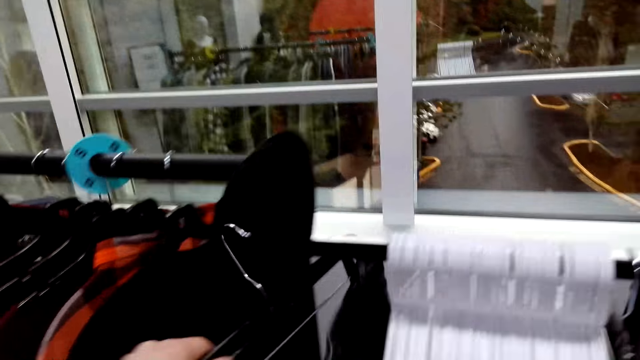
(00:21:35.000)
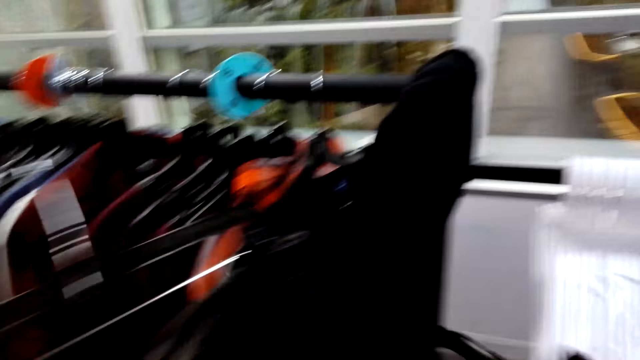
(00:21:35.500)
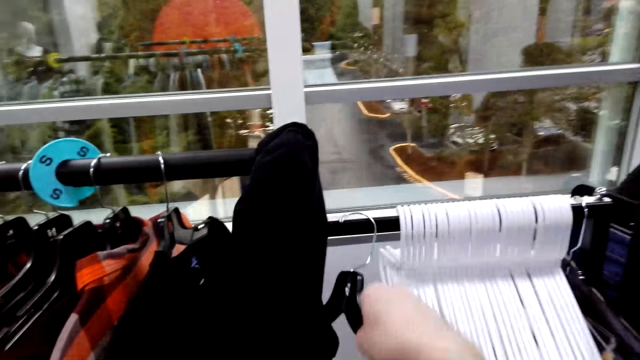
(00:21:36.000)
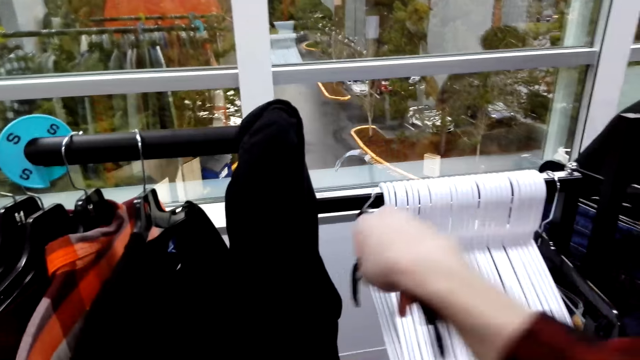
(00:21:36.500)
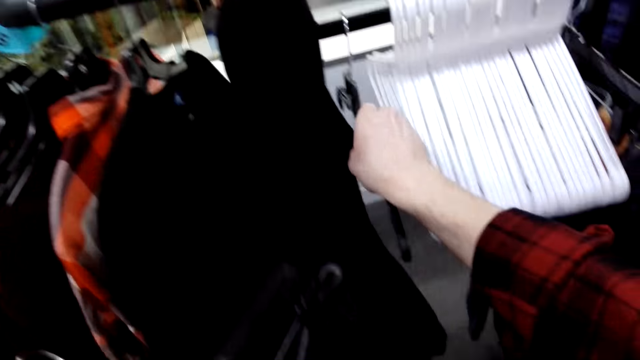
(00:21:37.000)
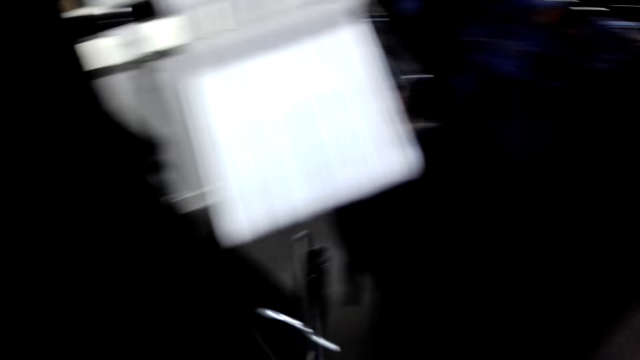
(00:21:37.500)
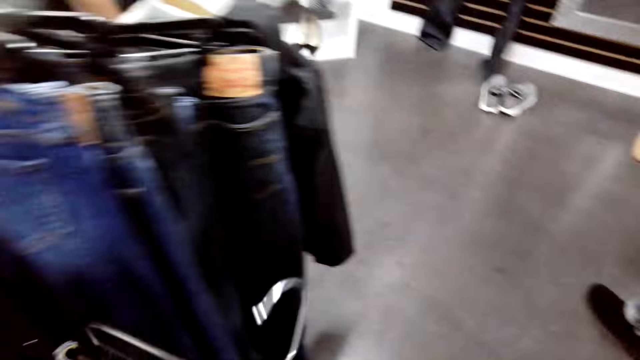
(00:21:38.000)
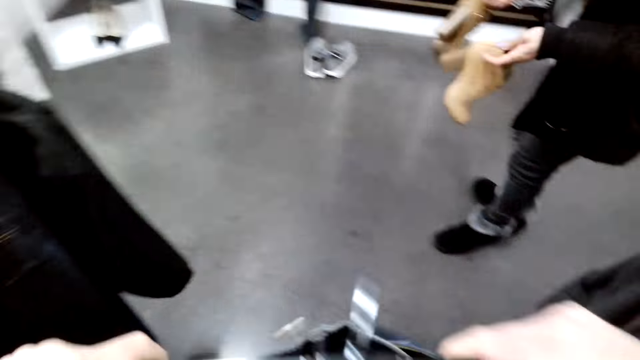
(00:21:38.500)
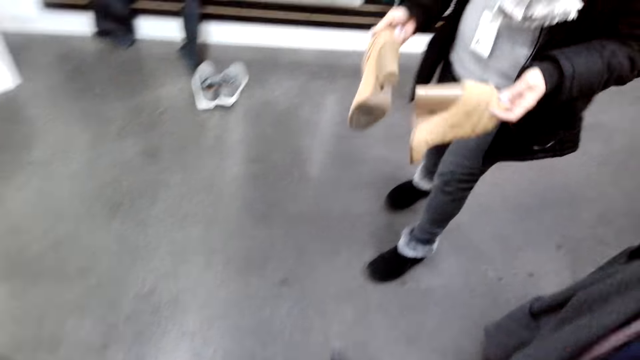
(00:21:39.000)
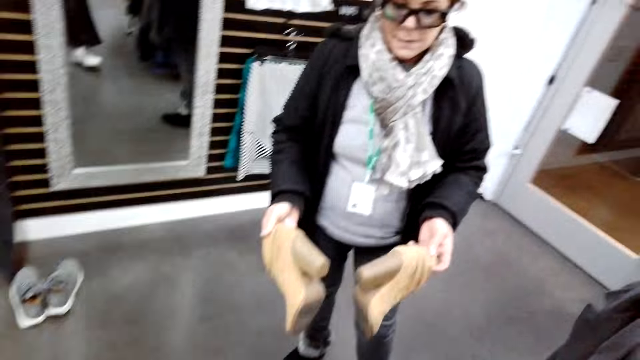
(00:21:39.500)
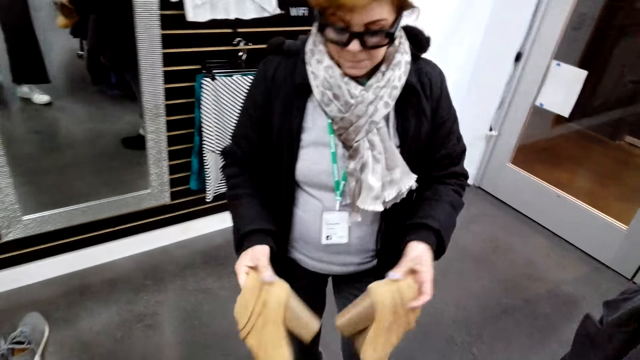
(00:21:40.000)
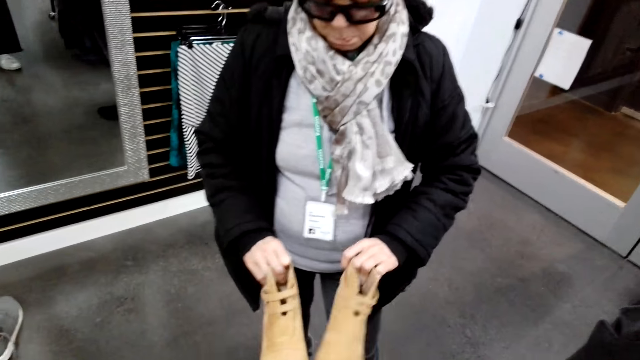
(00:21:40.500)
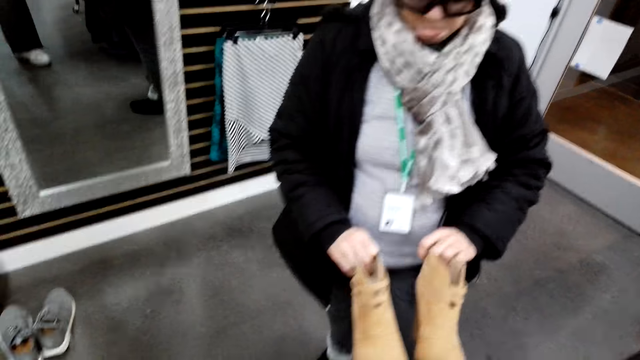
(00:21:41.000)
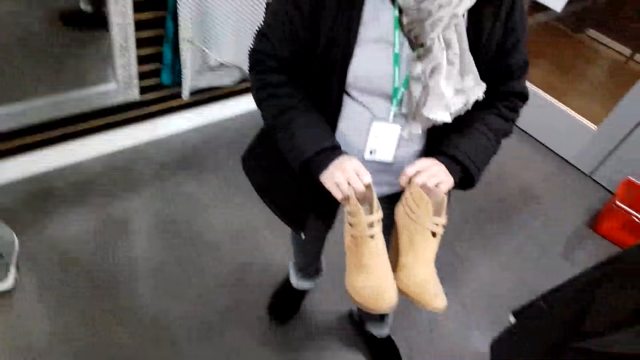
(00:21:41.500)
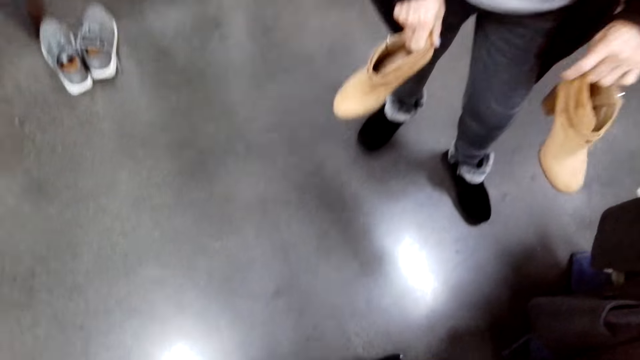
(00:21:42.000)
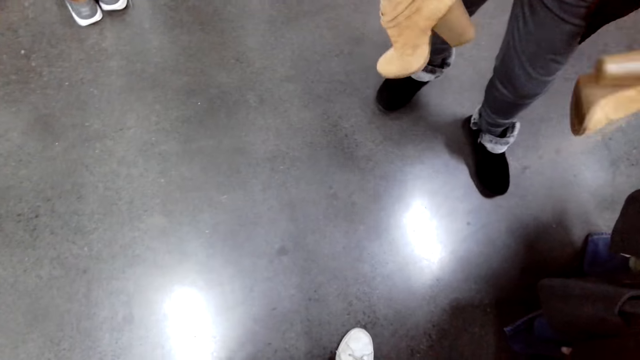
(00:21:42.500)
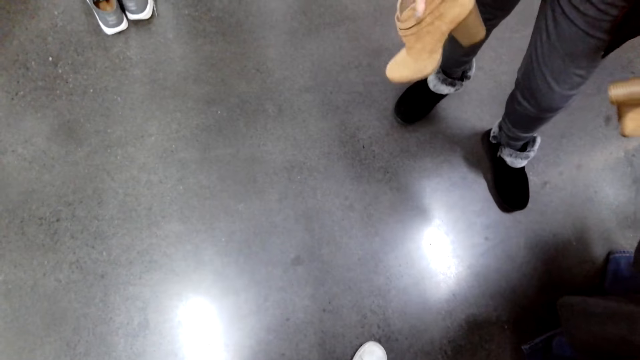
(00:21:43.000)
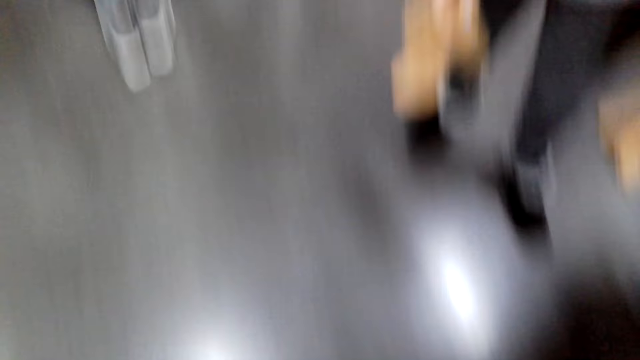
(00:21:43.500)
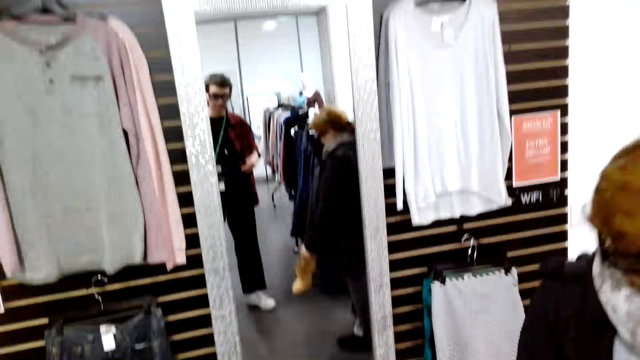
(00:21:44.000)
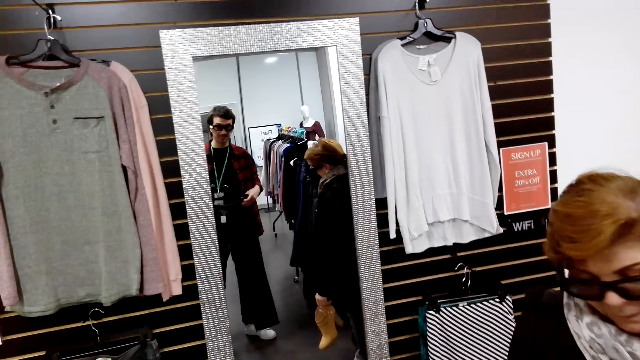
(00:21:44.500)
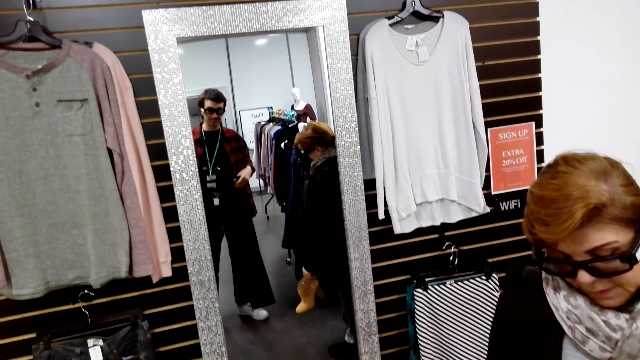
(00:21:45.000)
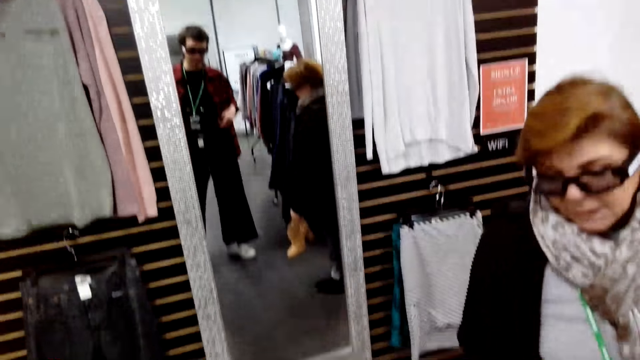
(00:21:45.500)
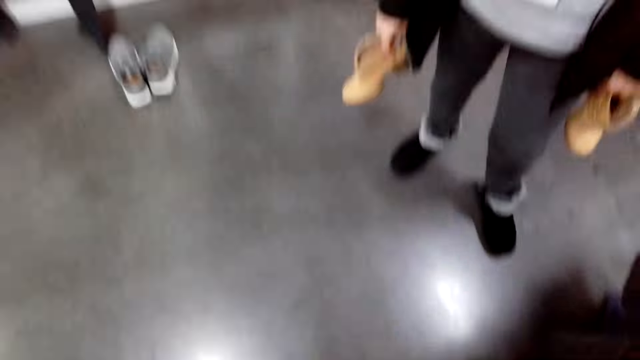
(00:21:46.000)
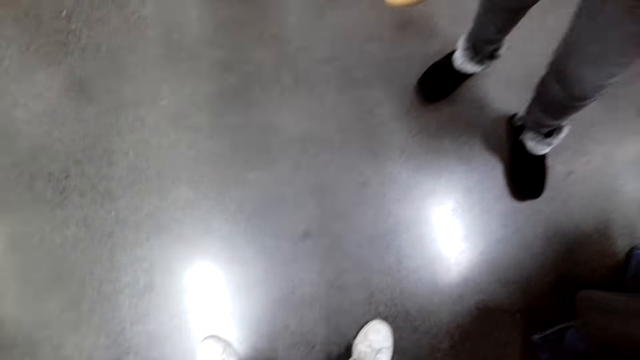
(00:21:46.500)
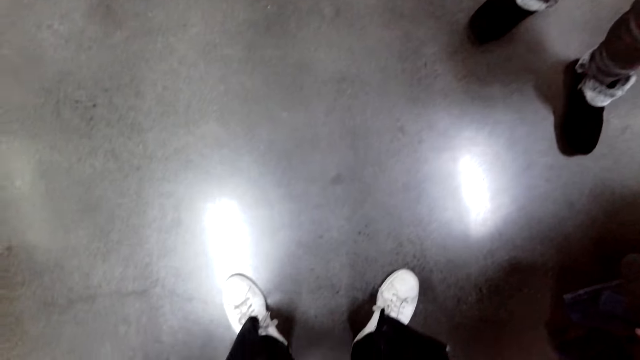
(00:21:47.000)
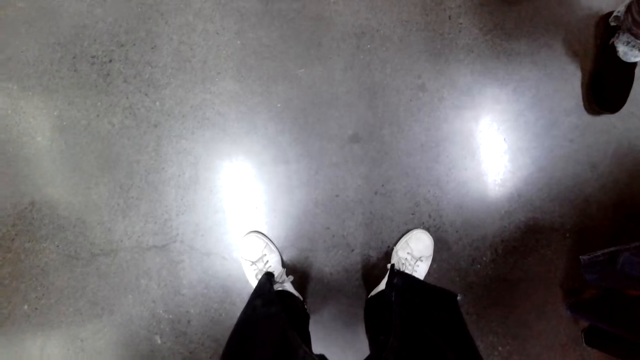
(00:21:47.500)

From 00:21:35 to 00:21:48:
The camera wearer takes a pant on a hanger from the stand. They hang a hanger on the stand. They walk in a room. A woman turns boots in hands. She holds the pair of boots. The camera wearer looks in the mirror. They fit a pant in the mirror.

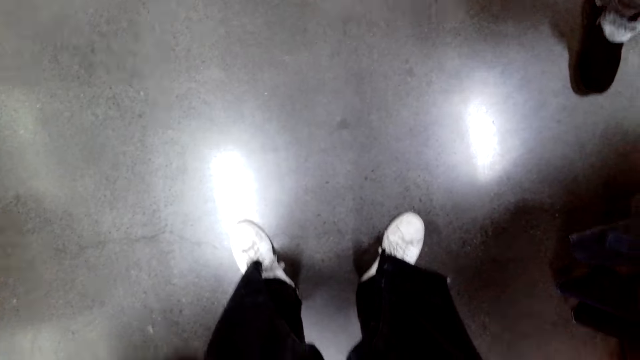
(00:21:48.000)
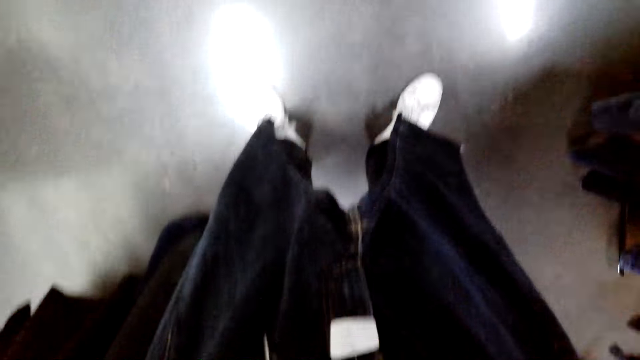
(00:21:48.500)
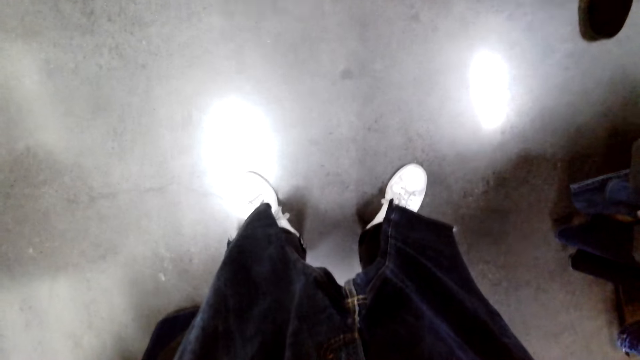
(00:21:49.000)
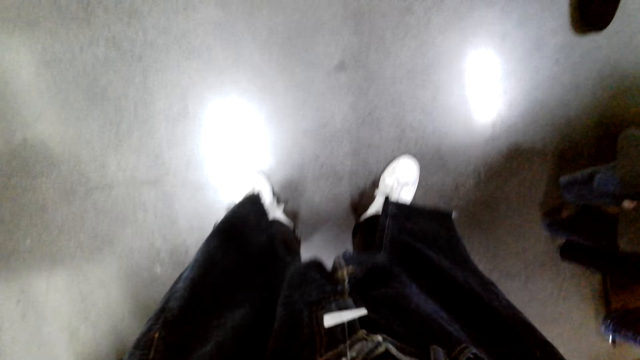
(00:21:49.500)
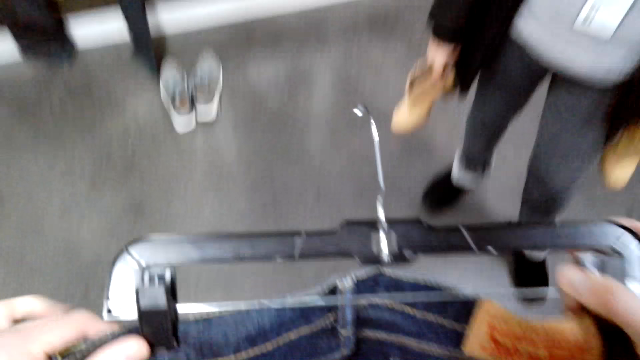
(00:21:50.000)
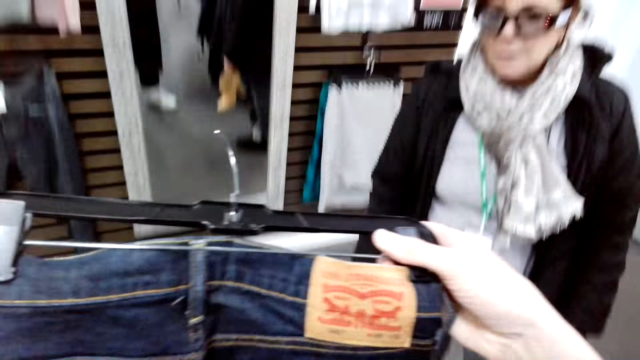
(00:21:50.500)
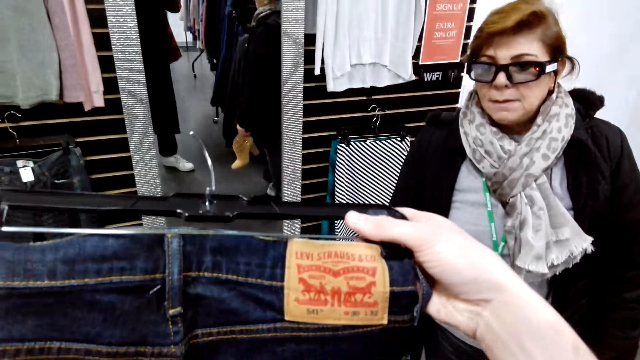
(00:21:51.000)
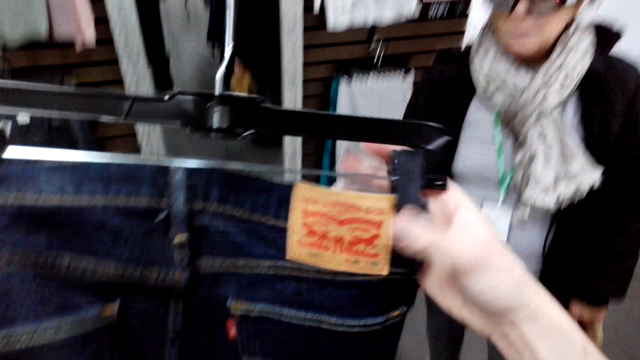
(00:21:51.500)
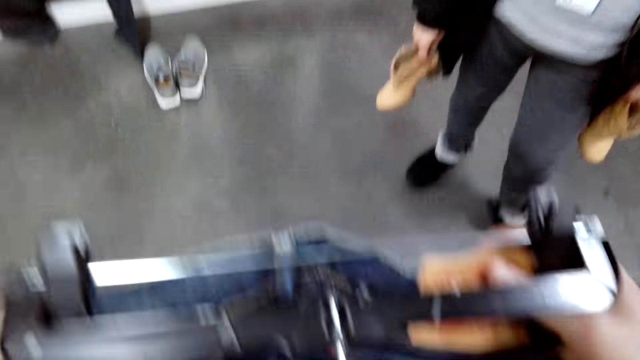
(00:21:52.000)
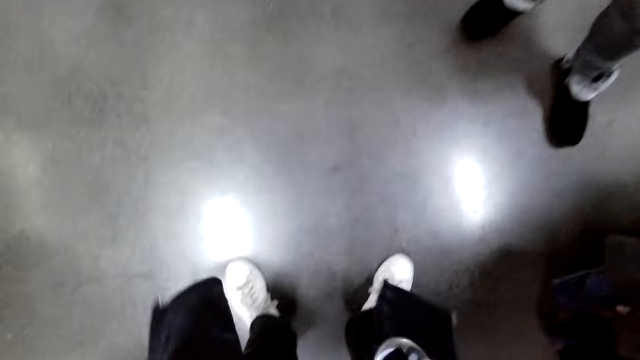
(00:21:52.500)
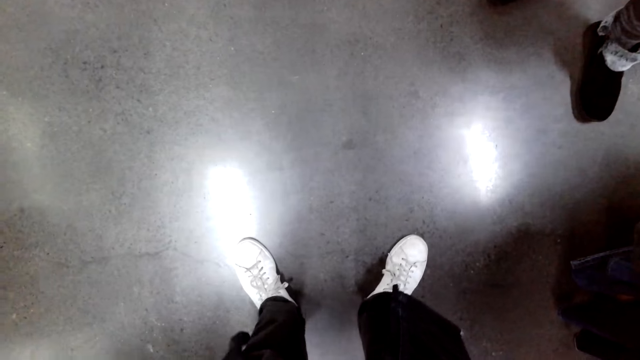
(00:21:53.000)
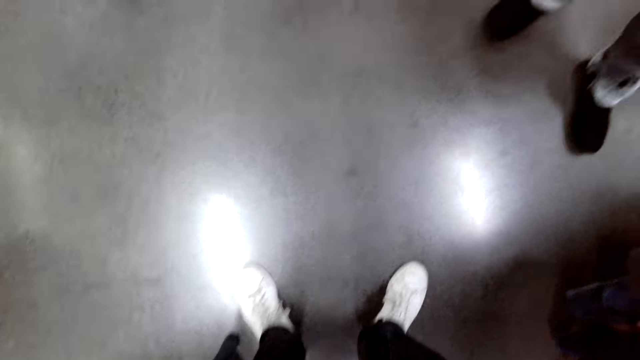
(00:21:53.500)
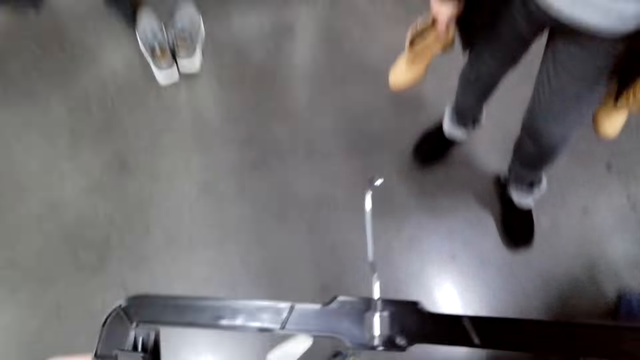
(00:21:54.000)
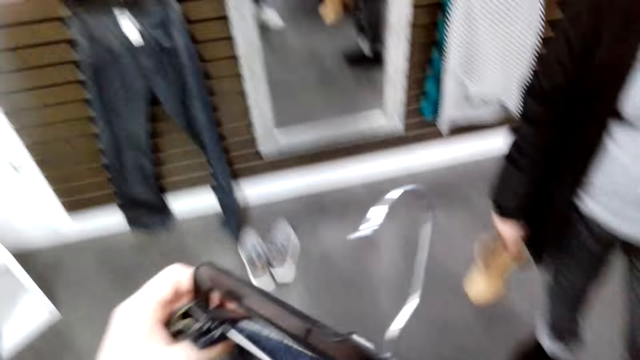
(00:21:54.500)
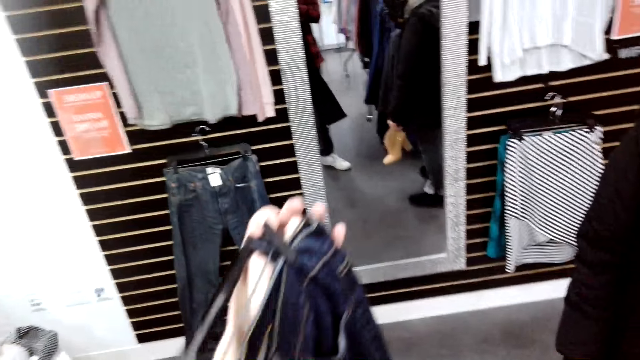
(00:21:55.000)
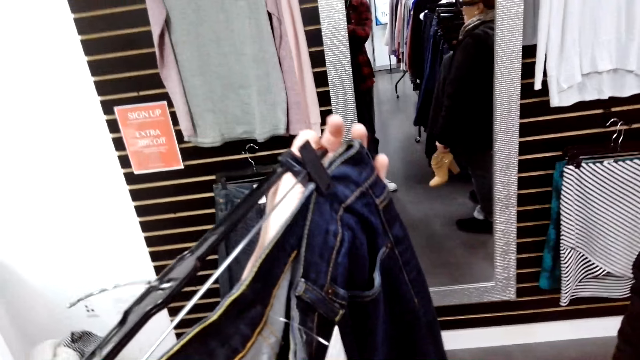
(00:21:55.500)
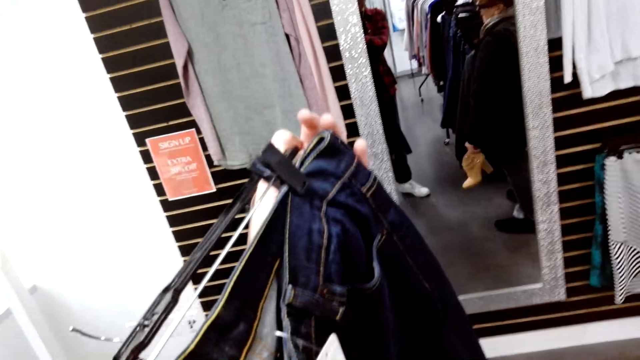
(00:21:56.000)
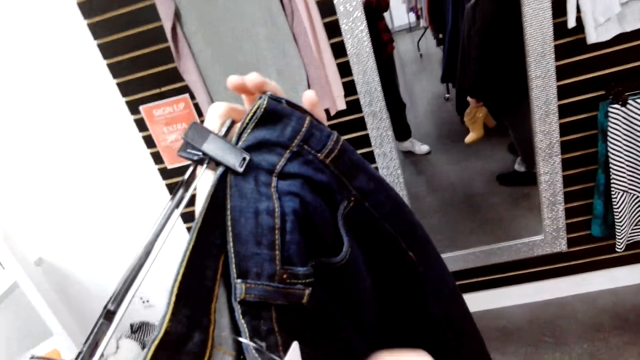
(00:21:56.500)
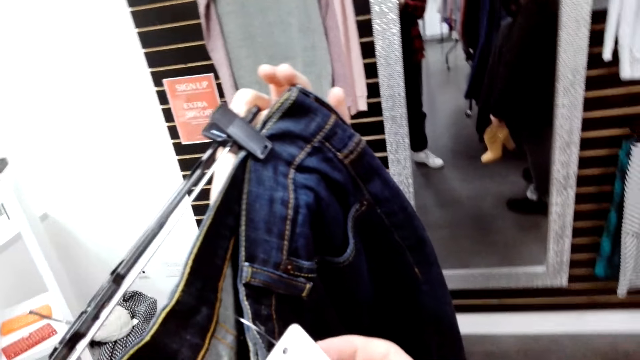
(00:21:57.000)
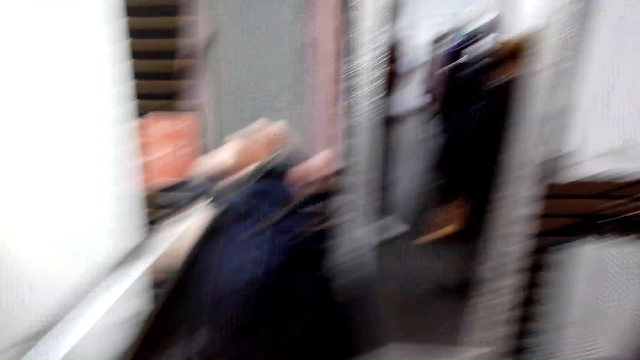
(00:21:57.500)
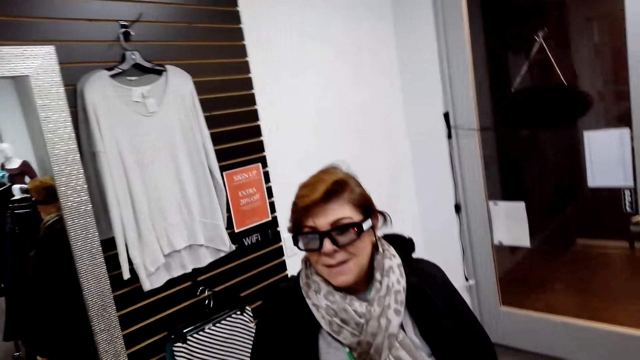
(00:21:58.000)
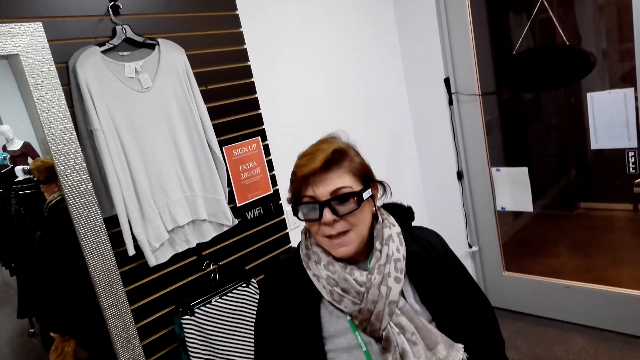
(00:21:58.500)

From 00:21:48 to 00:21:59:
The camera wearer lifts a pant. They fit the pant in a mirror. They turn the pant. They read on the cloth tag.
